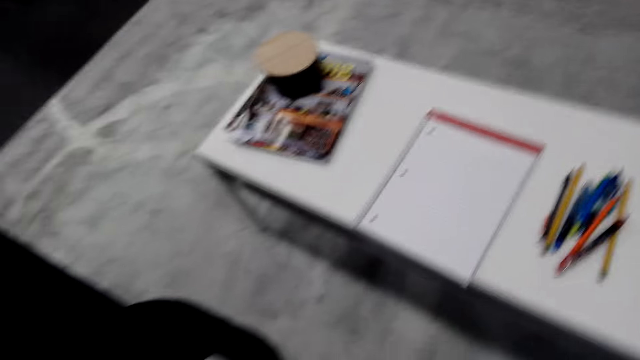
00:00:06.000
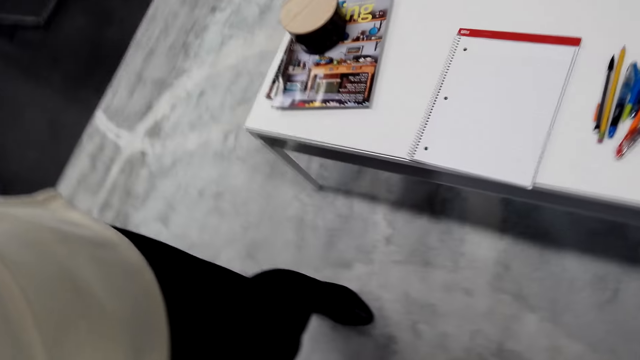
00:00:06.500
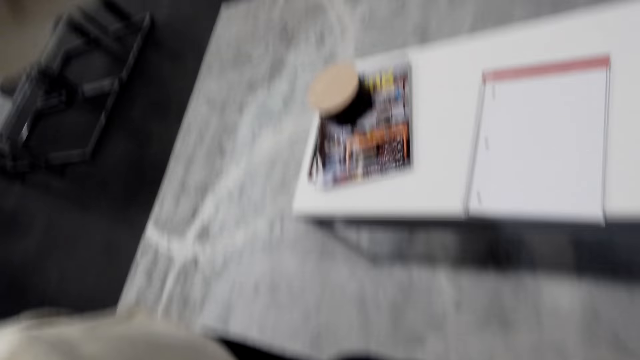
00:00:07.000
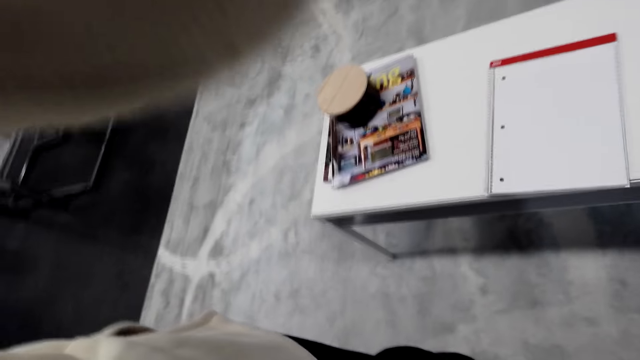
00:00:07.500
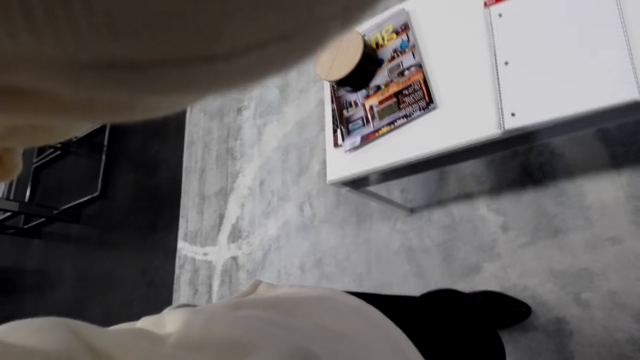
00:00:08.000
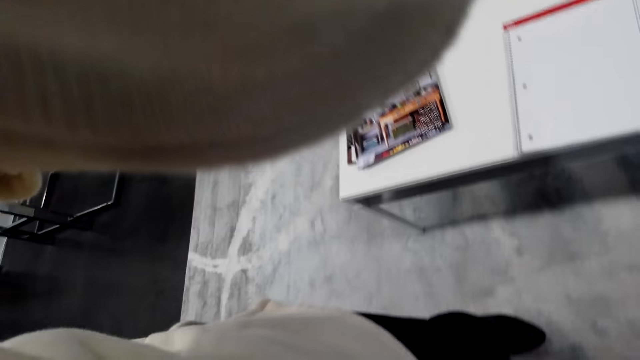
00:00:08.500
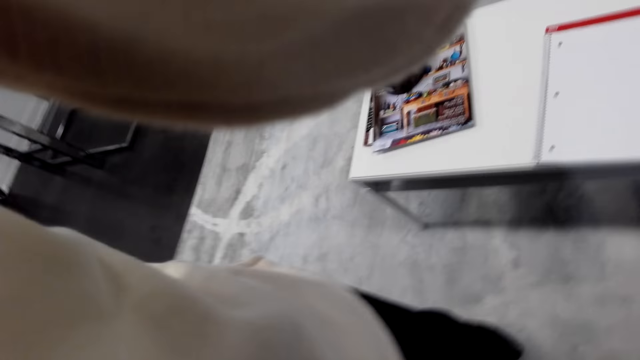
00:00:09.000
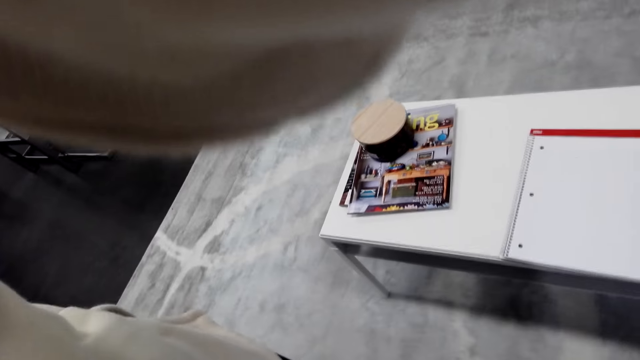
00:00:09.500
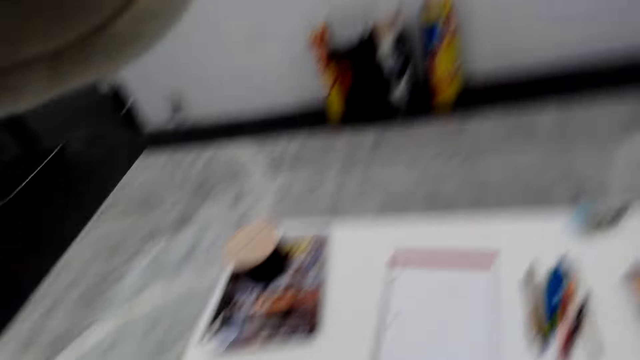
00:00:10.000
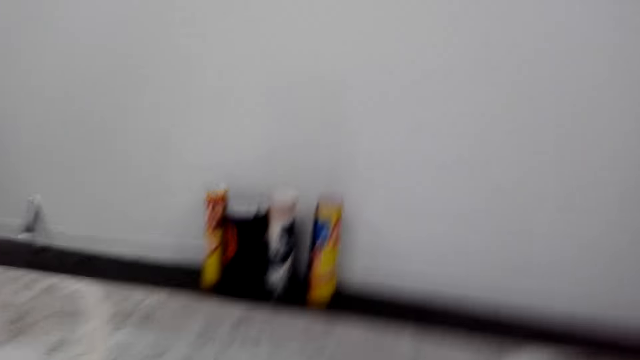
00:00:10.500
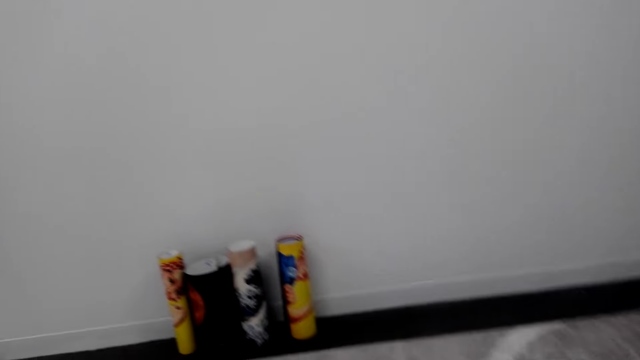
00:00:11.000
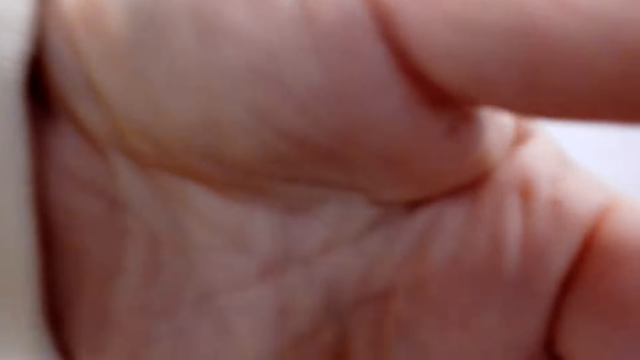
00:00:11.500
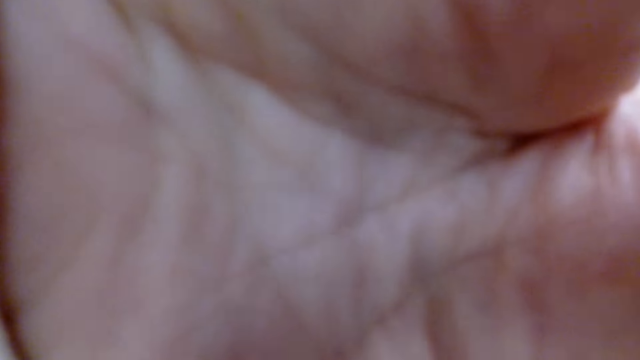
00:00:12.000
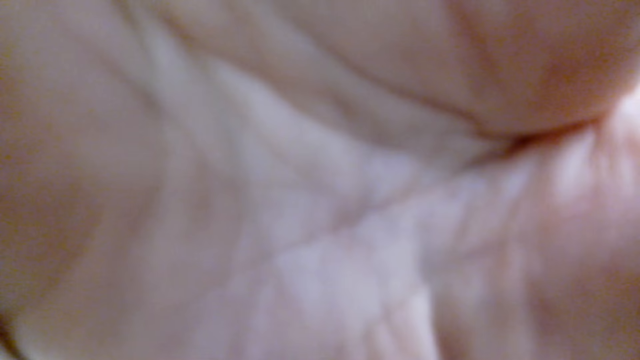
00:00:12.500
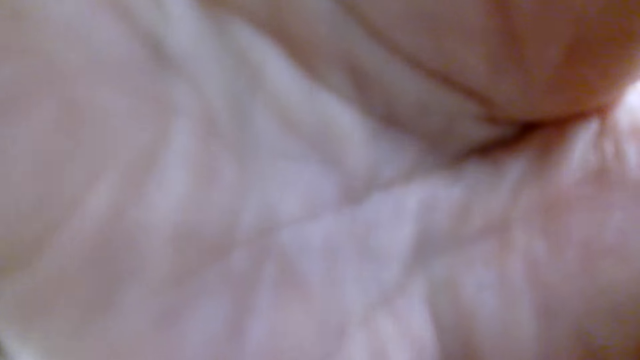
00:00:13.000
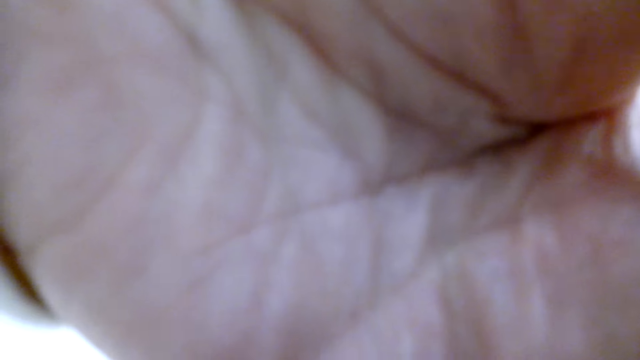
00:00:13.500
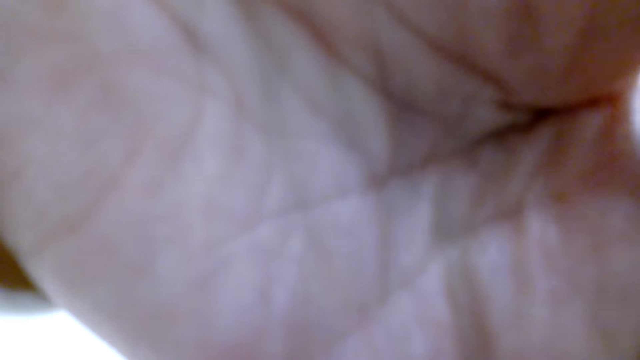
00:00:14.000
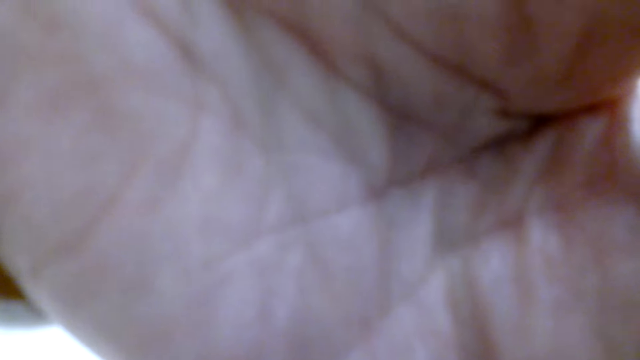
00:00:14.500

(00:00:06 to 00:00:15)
The camera wearer stands beside the table. They put a hand on the camera.

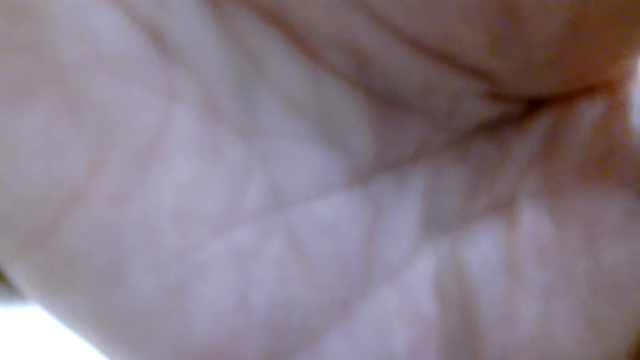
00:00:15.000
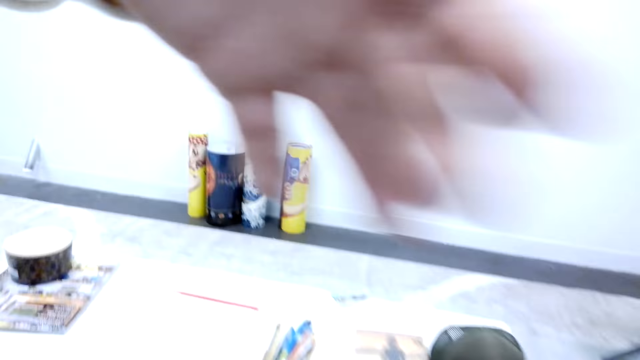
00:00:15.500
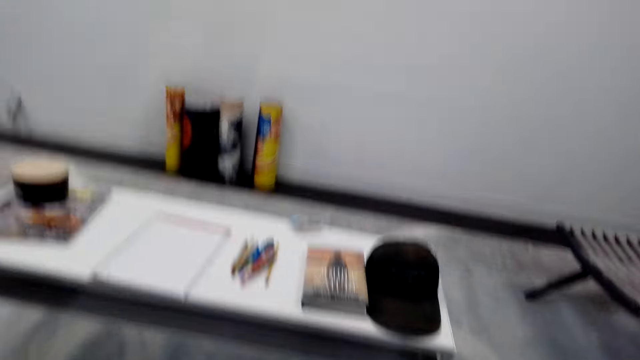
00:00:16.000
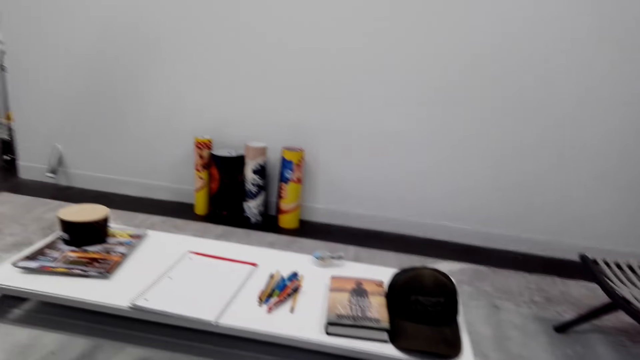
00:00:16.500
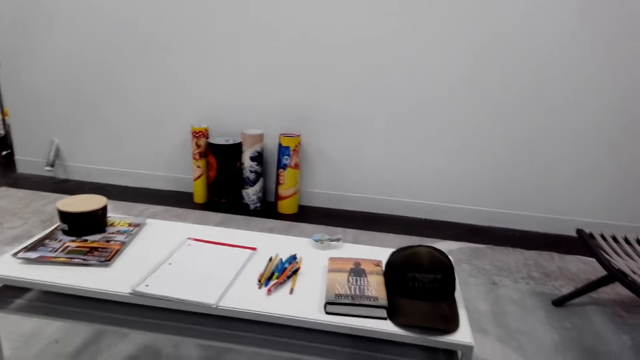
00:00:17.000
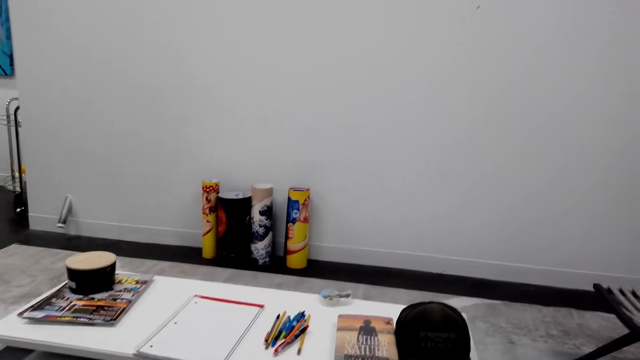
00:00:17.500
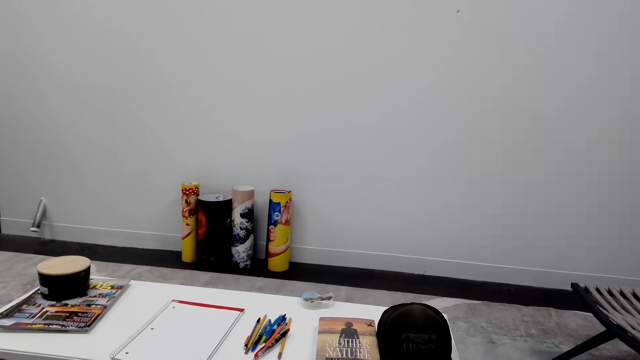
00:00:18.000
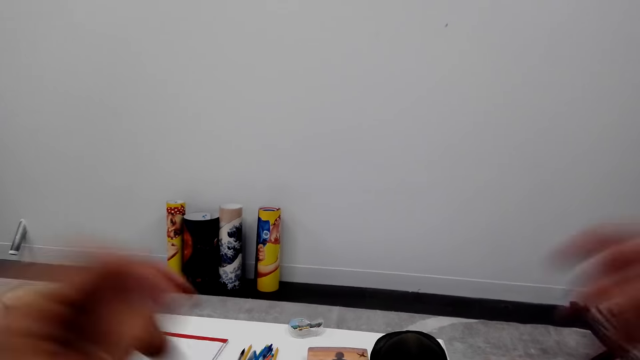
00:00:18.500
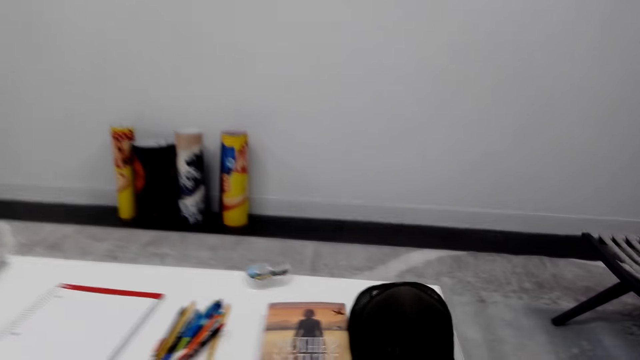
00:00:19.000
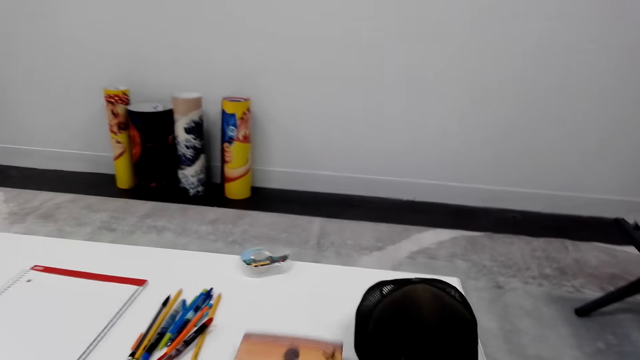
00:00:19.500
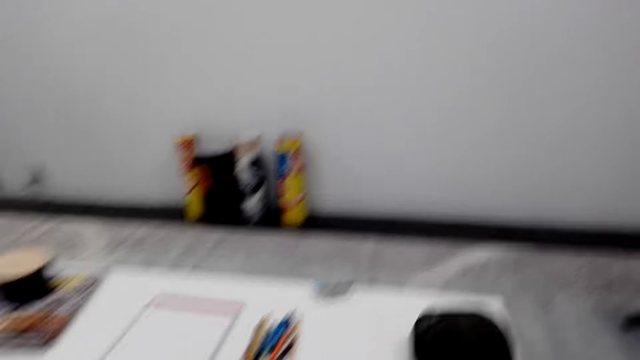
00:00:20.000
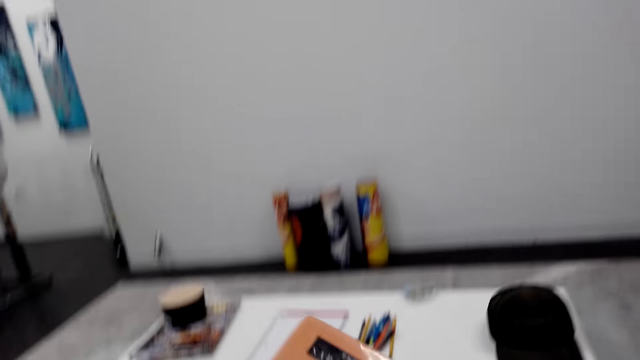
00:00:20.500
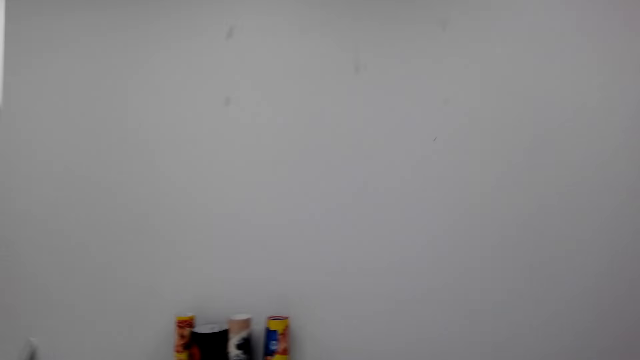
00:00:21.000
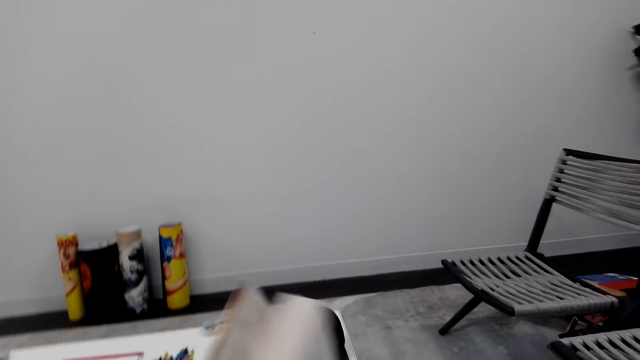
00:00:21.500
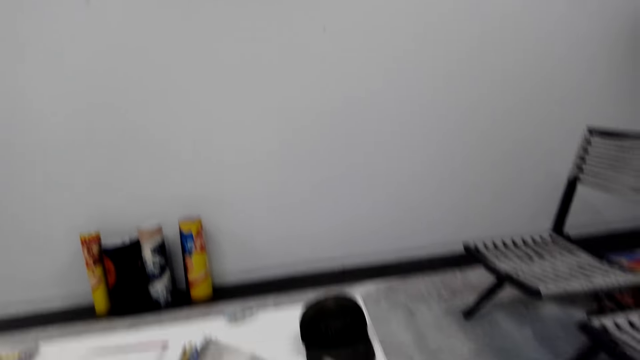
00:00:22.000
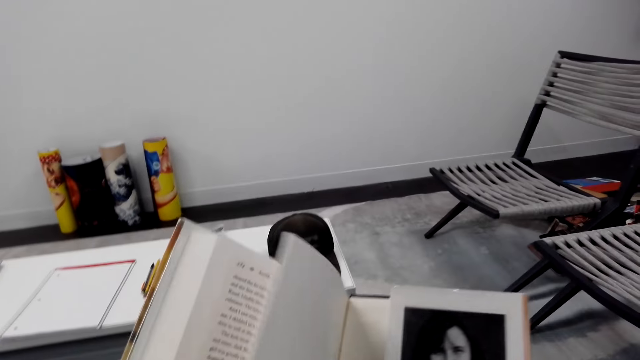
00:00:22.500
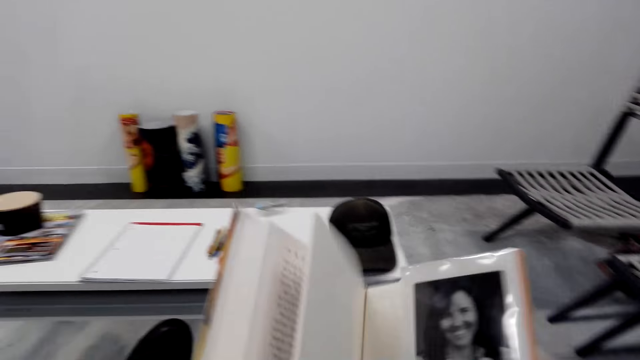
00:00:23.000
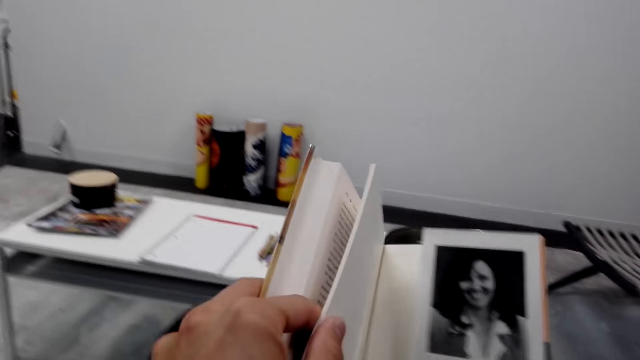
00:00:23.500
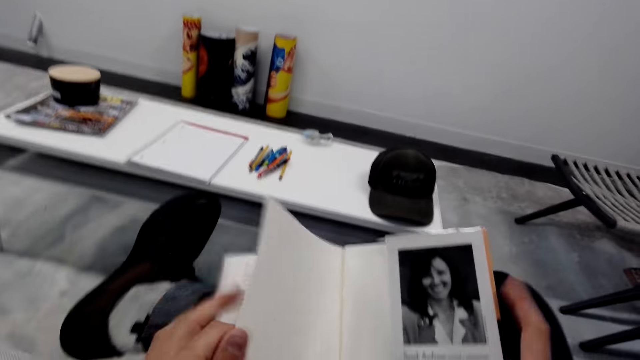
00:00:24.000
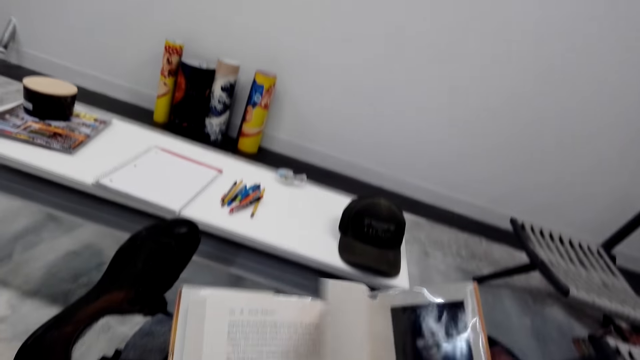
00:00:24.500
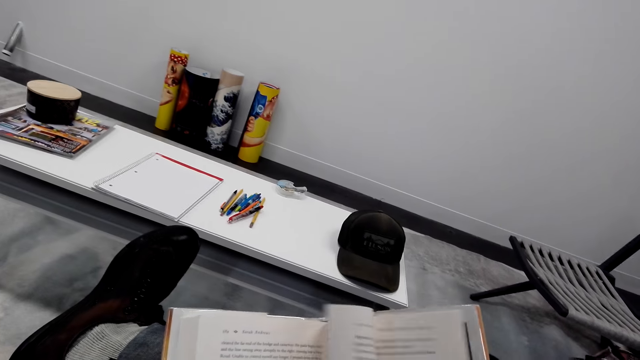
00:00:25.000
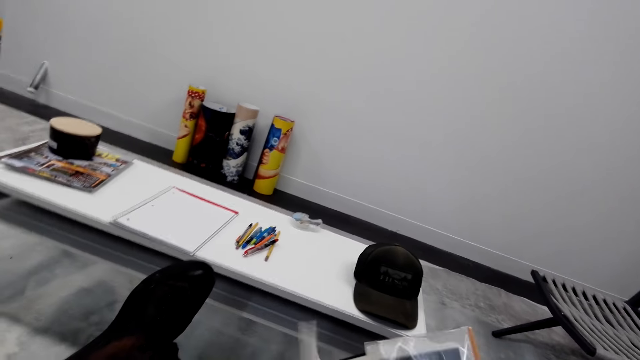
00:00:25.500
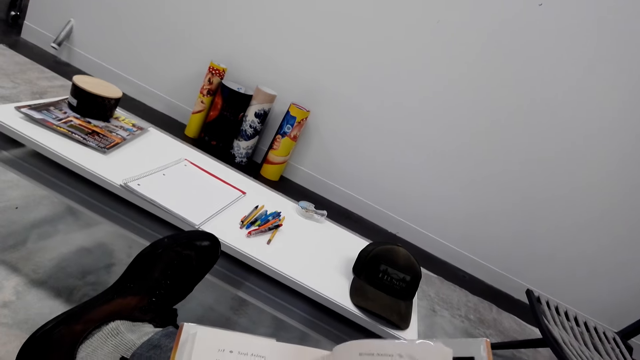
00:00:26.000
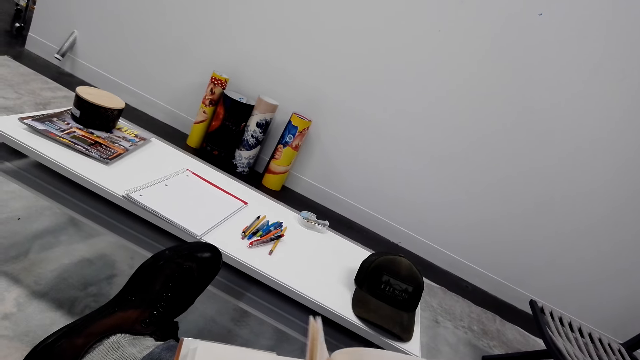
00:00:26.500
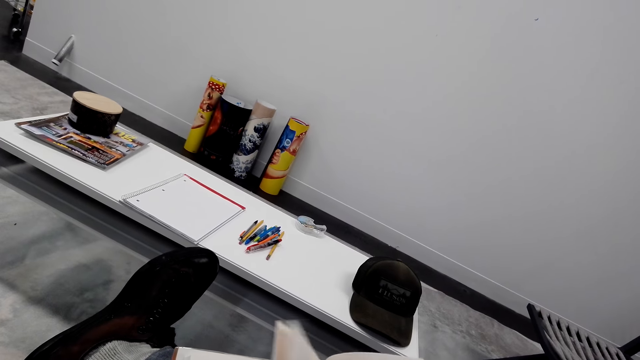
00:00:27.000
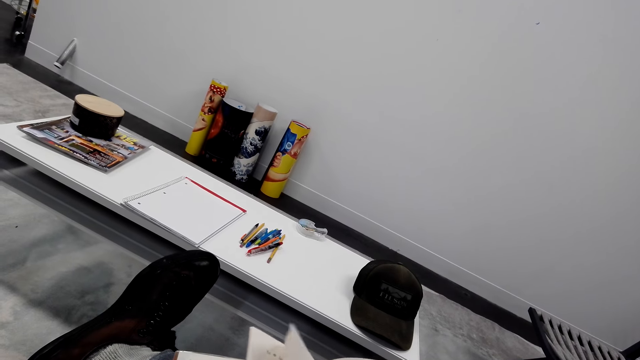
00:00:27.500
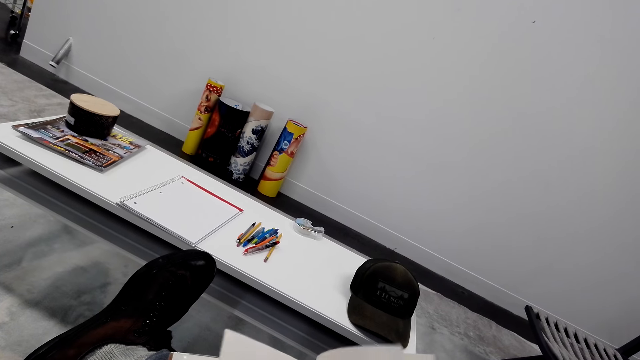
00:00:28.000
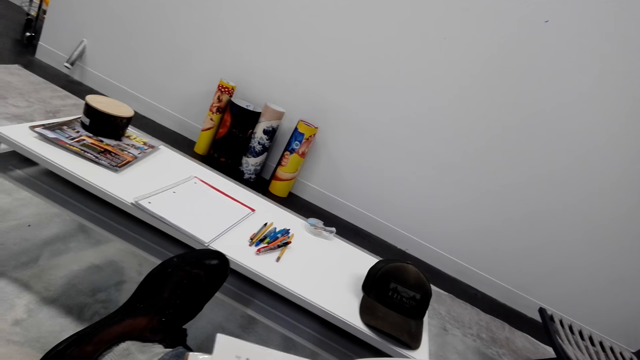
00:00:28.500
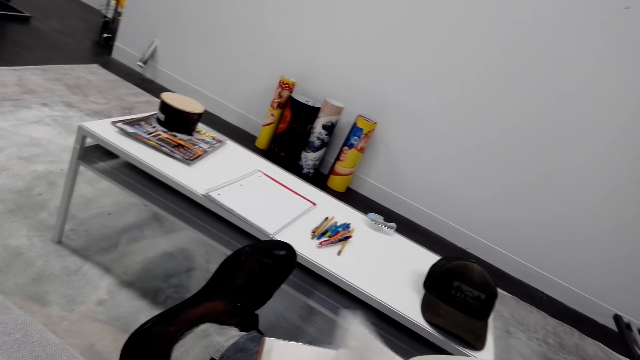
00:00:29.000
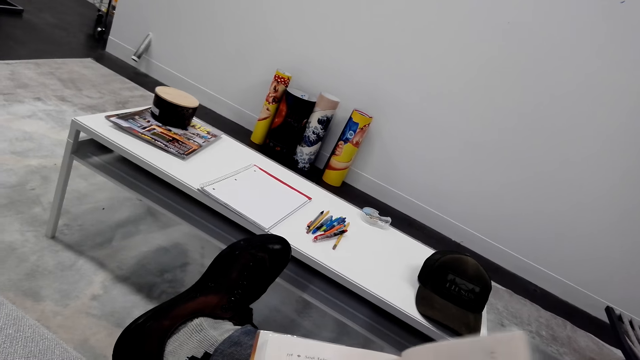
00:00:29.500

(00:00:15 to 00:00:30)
The camera wearer removes the hand from the camera. They sit down on the couch. They pick up a book from the table. They read the book. They open pages on the book.
